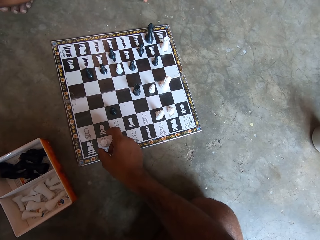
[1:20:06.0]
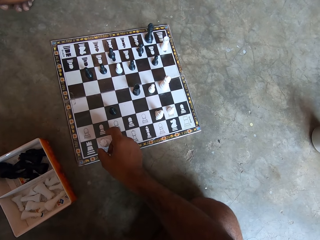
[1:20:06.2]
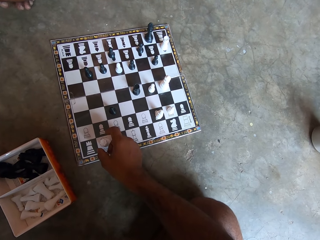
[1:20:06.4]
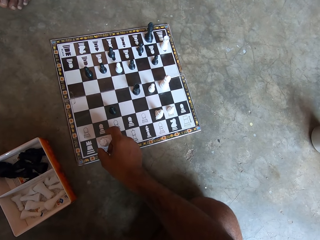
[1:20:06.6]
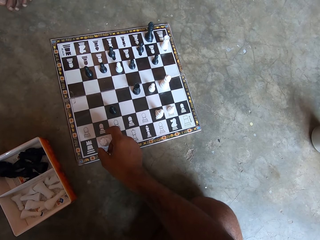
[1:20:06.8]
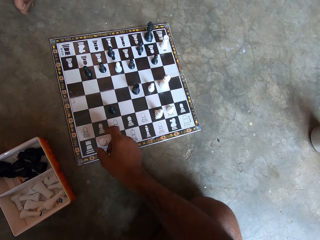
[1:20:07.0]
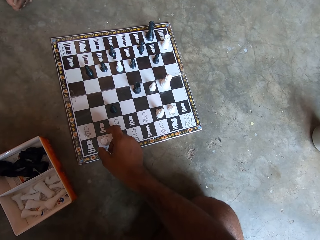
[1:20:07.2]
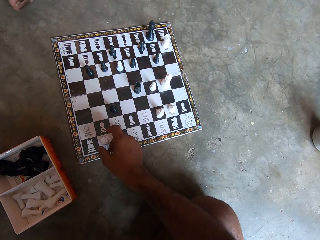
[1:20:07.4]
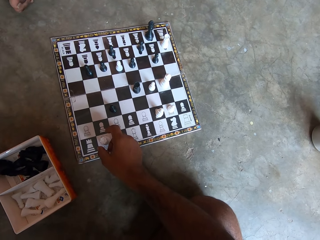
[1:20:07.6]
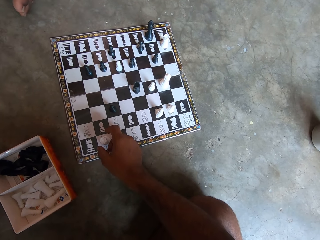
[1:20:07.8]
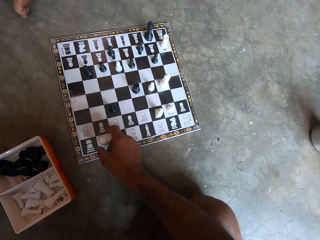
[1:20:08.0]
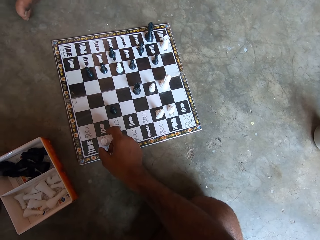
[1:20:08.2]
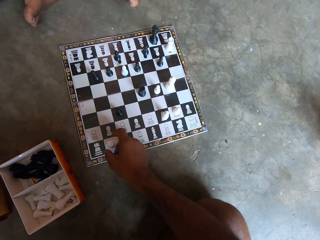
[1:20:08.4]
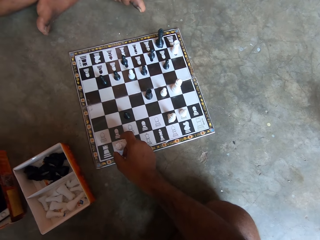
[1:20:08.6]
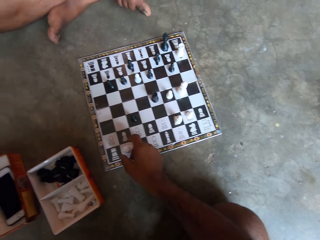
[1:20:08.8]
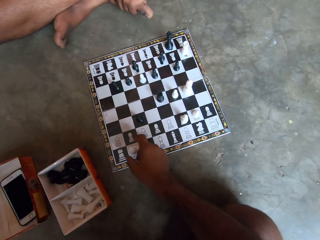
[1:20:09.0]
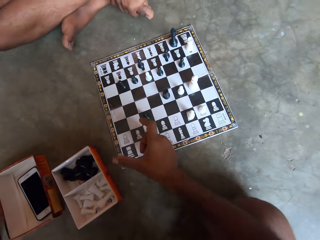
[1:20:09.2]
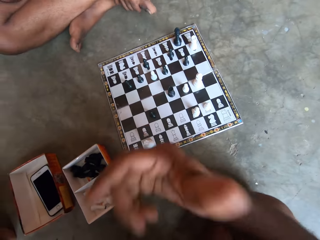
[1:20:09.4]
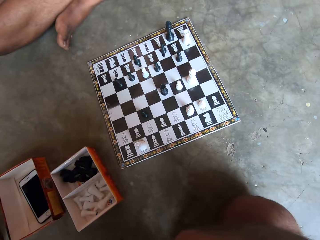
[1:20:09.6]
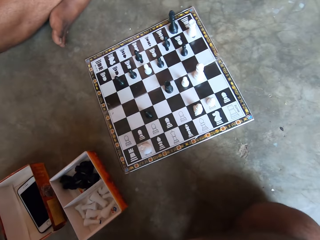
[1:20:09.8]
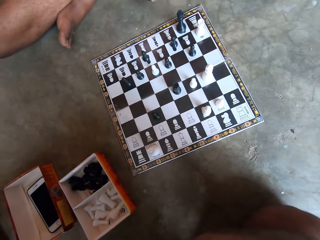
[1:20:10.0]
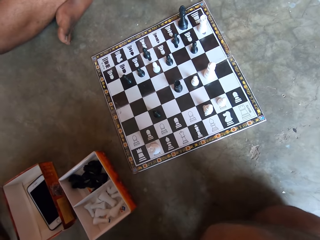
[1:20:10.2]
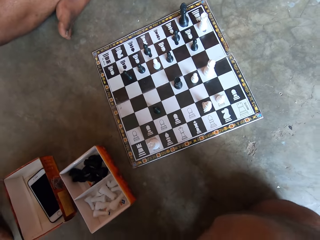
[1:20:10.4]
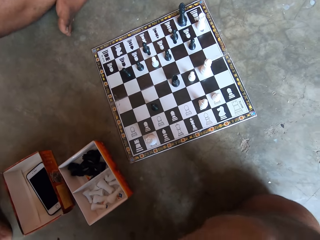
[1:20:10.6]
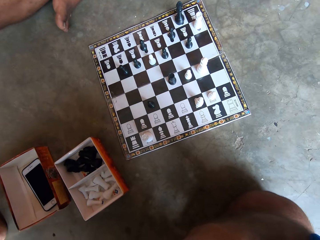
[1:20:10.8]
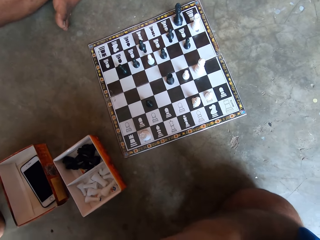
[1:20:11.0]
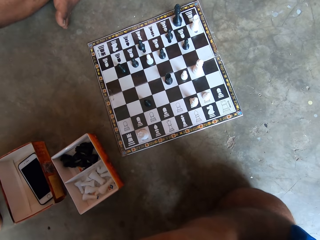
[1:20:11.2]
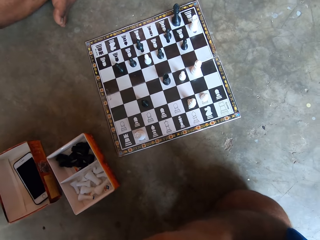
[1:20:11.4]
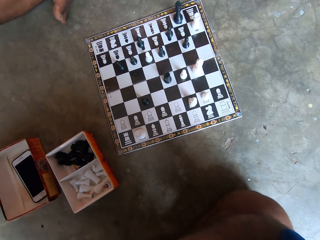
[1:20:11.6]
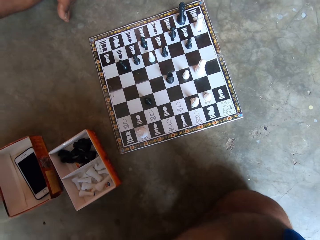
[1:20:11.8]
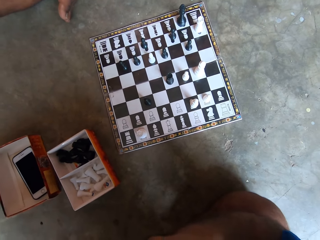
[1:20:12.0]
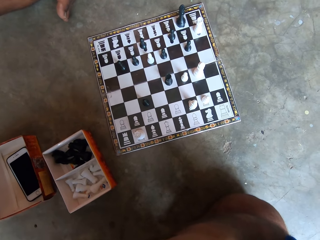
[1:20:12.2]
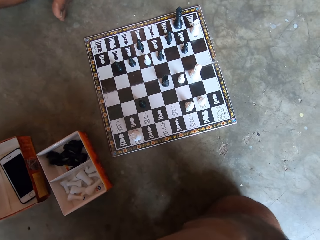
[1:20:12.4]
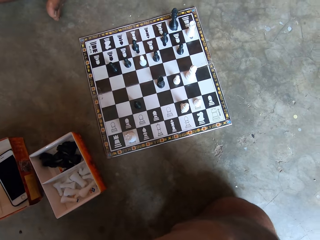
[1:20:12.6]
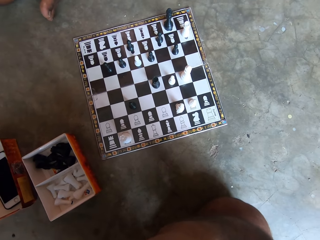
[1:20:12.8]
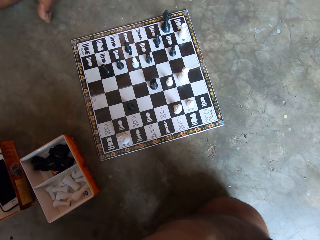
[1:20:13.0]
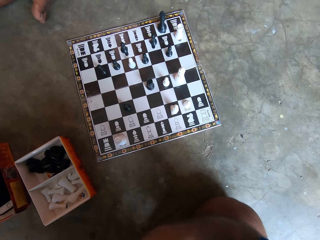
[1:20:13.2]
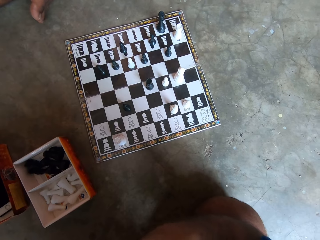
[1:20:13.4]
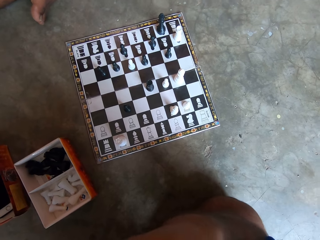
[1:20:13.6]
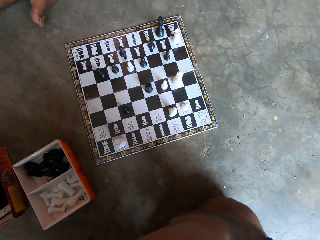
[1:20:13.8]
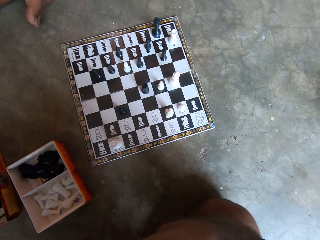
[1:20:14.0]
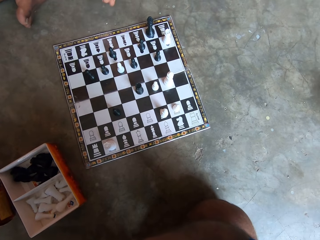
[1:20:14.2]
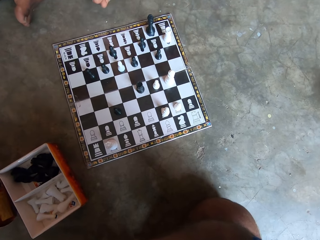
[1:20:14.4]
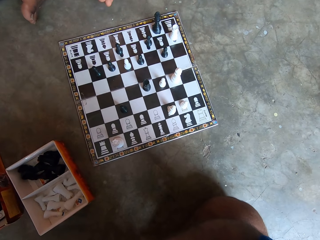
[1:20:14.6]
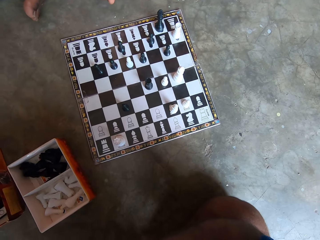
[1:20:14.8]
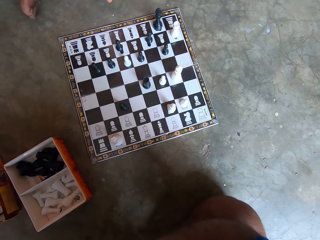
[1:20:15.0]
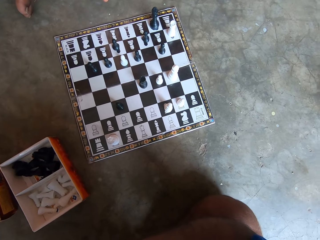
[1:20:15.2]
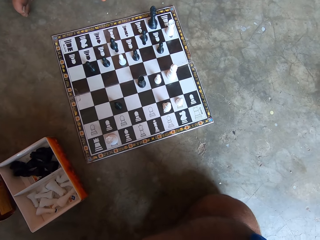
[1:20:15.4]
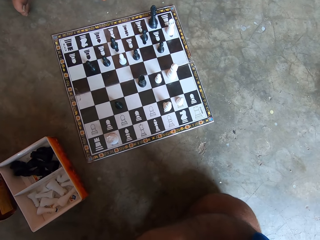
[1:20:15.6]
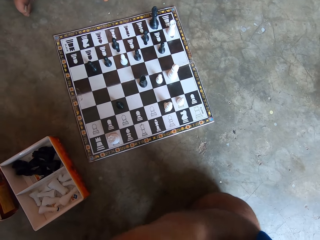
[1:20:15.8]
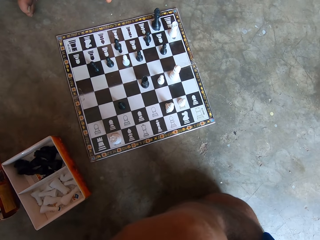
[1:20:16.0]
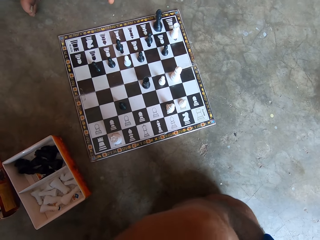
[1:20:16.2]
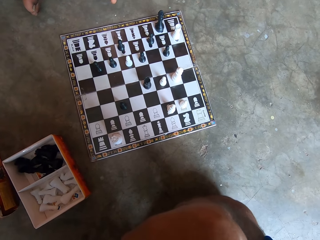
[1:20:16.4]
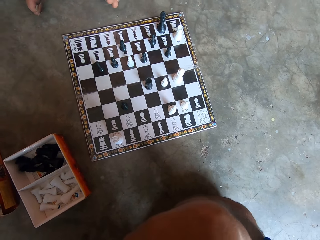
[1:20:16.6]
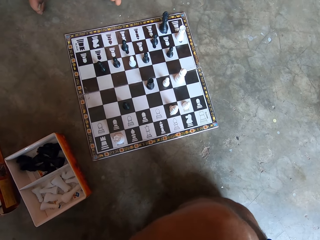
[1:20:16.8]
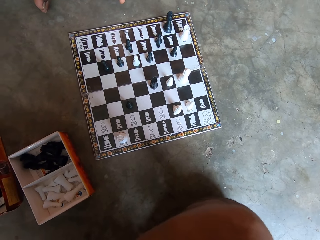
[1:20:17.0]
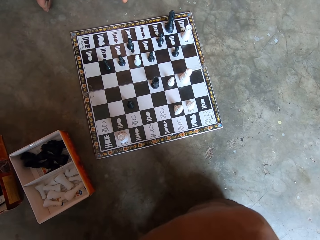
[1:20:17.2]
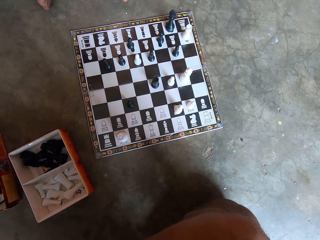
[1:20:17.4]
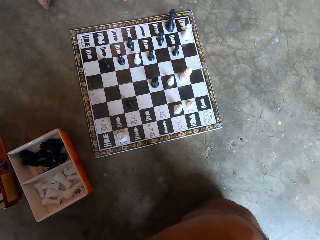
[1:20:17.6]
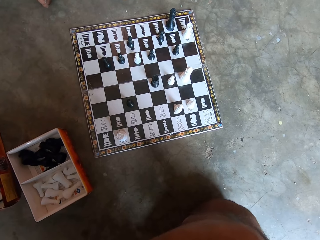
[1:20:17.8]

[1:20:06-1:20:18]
The camera wearer raises a hand up. He takes his hand away from the chess piece.

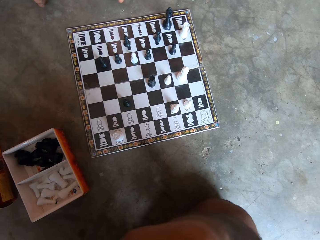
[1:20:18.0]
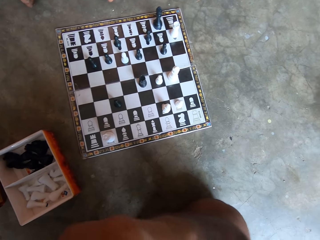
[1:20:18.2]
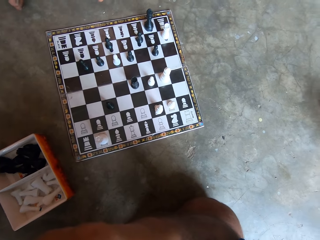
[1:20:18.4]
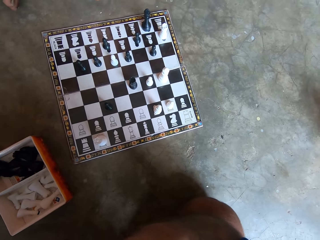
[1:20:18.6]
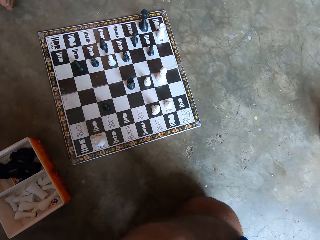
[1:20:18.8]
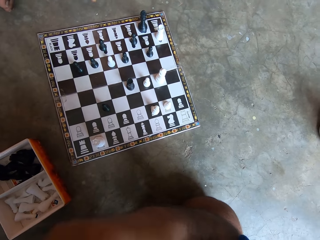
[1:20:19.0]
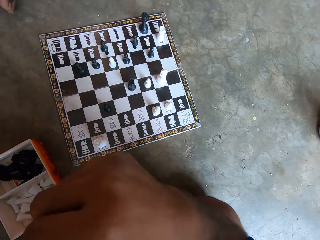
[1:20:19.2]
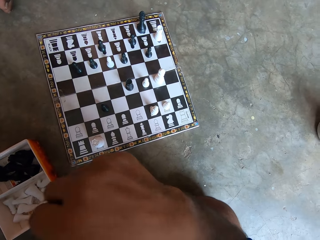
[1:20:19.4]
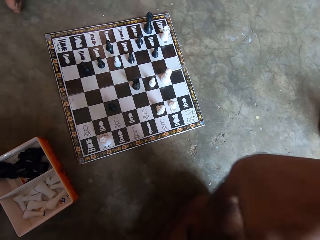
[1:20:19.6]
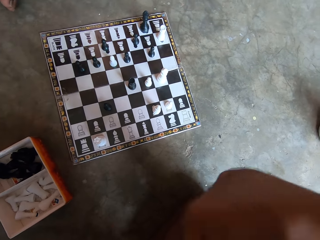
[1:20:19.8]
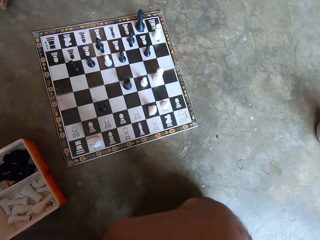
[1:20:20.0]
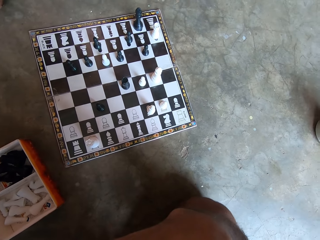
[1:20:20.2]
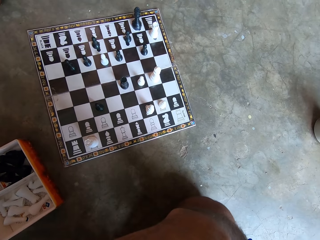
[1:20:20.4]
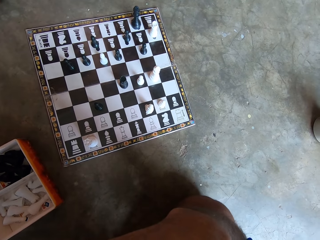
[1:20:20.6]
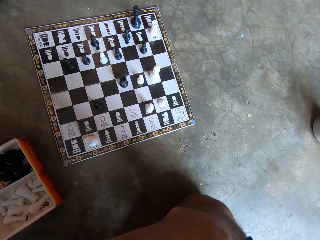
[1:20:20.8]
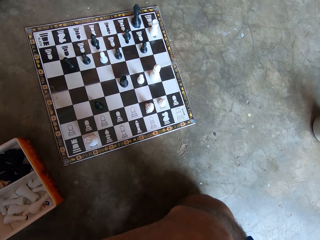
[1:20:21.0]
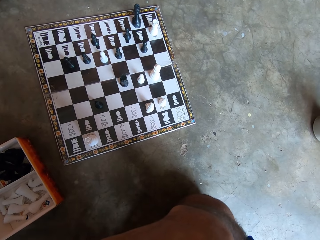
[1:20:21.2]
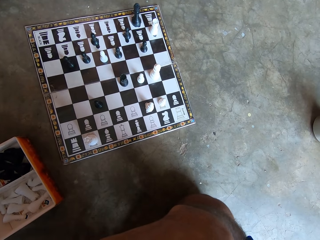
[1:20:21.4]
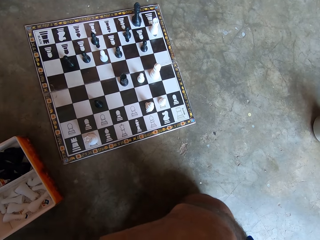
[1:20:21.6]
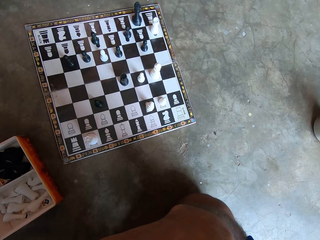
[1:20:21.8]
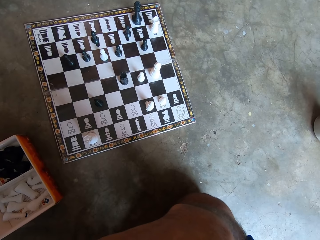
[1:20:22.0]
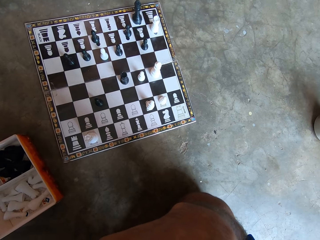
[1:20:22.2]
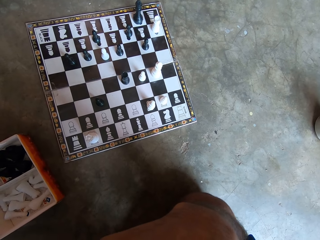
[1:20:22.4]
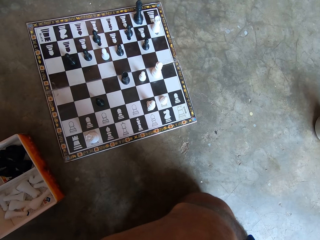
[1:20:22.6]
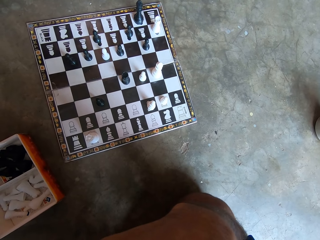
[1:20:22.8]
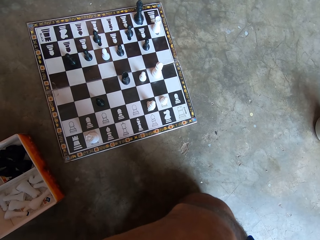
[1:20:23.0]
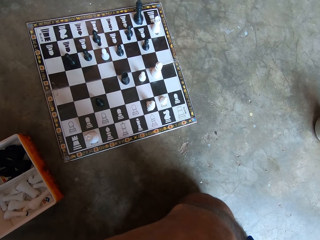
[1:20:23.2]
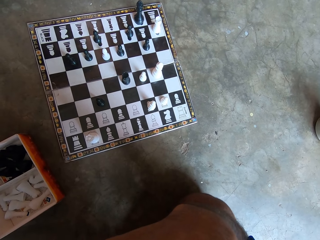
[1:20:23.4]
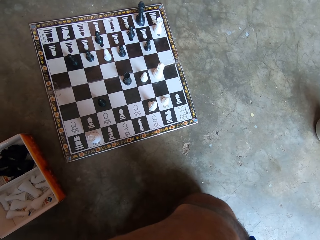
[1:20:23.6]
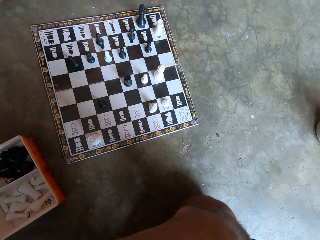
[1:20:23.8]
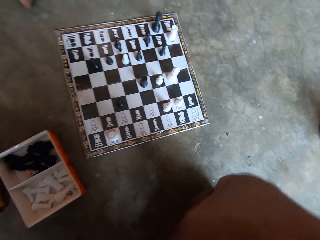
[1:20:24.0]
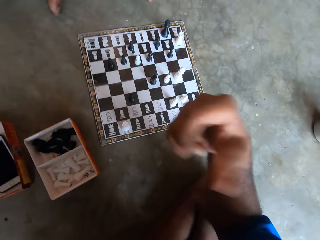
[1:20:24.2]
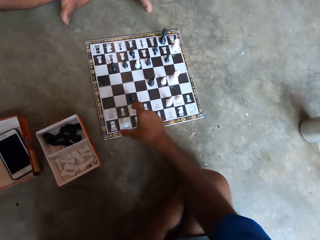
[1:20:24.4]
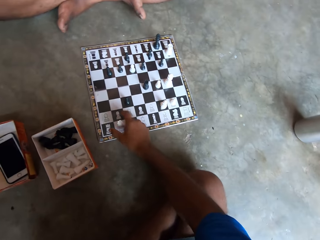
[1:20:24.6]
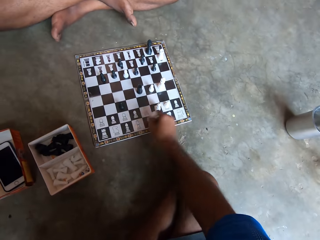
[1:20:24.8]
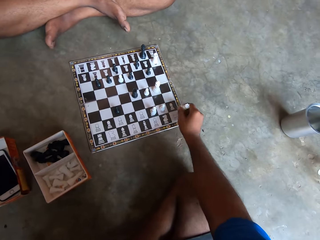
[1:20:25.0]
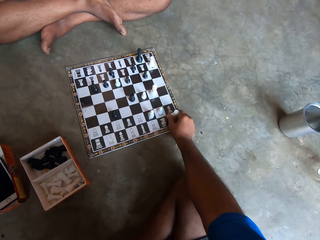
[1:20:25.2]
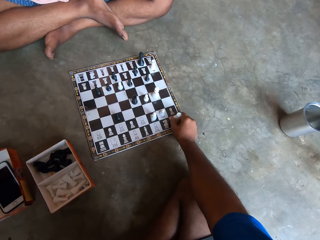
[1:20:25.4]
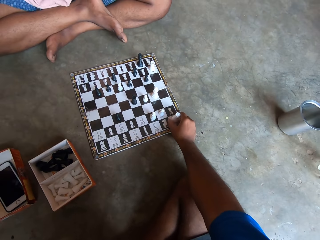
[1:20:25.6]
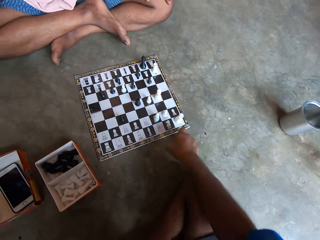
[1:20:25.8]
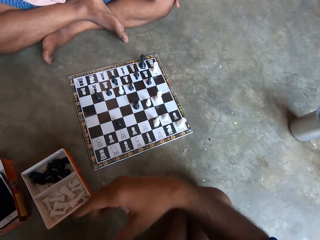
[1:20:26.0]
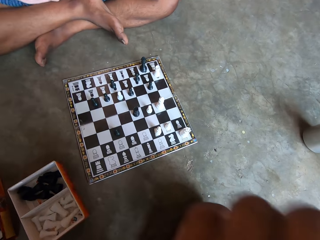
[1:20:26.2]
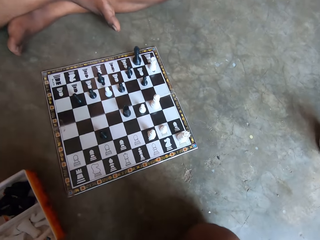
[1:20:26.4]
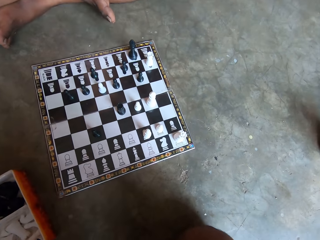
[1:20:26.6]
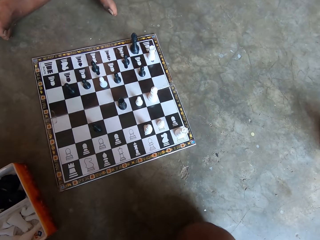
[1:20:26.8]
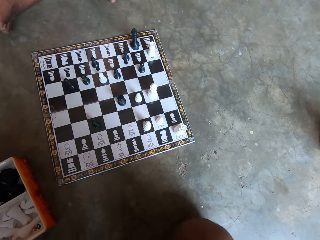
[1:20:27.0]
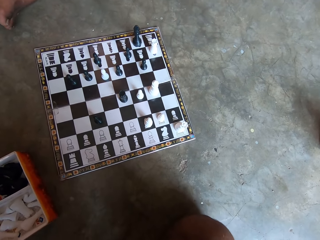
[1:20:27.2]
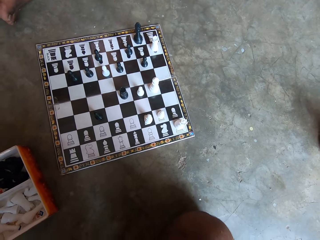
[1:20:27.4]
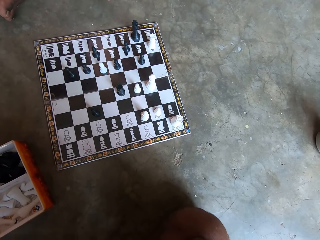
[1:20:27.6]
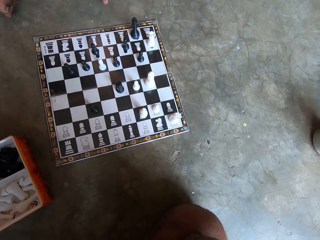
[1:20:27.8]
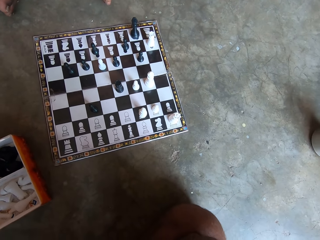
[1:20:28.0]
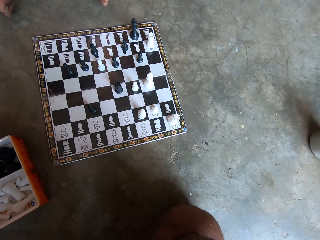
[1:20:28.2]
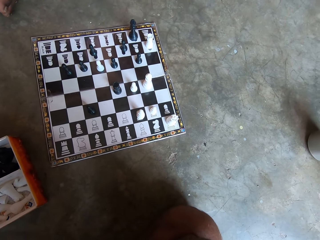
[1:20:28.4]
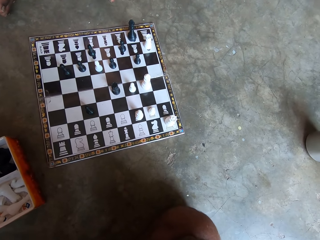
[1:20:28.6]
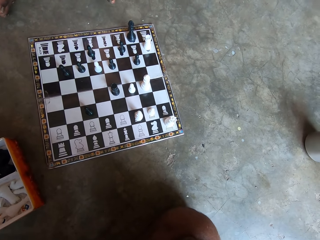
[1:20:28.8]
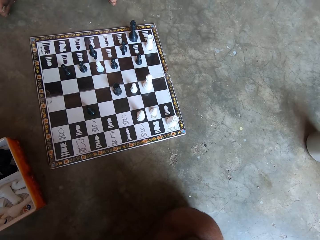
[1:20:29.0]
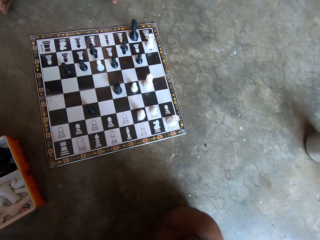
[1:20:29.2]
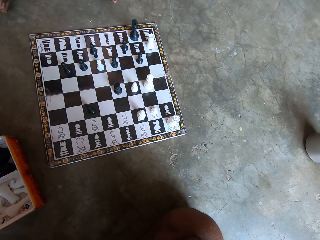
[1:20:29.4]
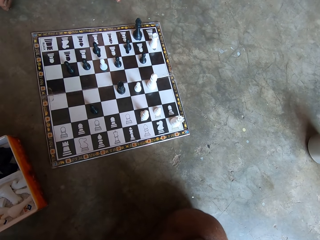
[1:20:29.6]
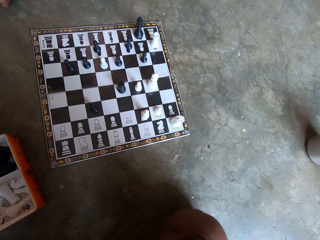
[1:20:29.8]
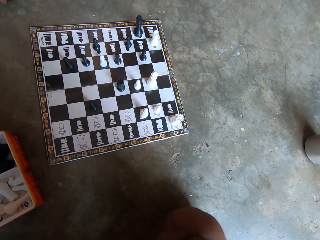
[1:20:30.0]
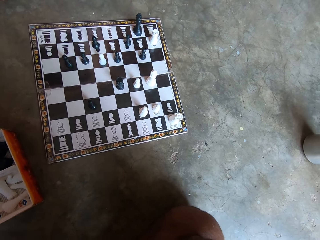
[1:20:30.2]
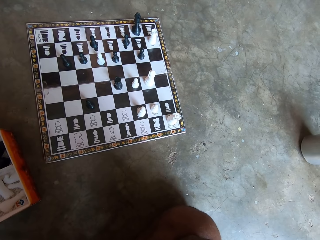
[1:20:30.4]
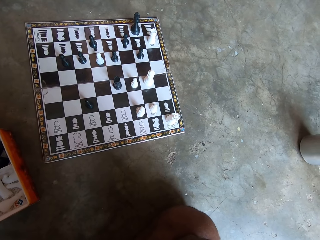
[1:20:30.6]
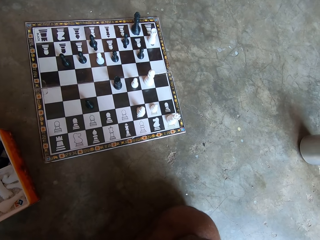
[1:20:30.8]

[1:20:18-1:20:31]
The camera wearer moves a chess piece, a queen, to the right on the chessboard. A man rubs his knee. The camera wearer raises a hand up. The man taps his foot on the floor.
